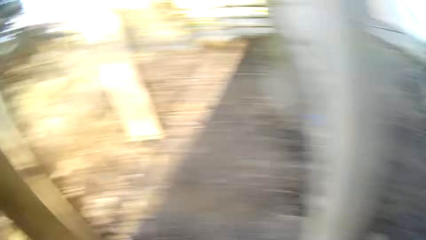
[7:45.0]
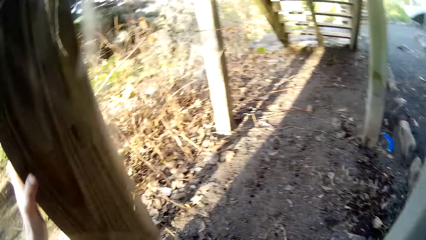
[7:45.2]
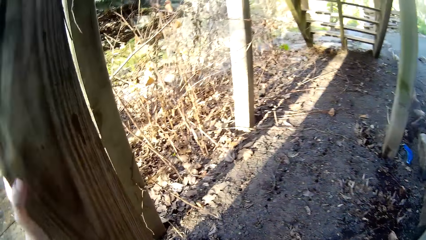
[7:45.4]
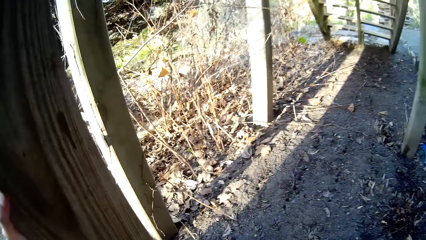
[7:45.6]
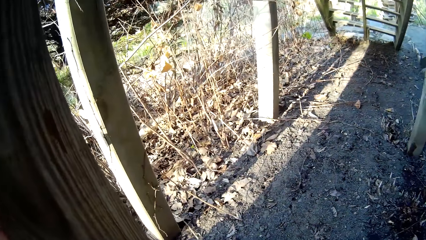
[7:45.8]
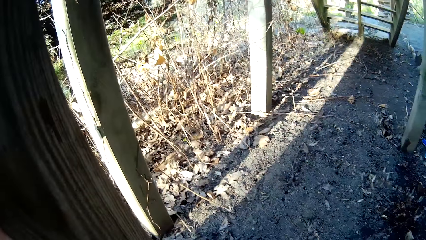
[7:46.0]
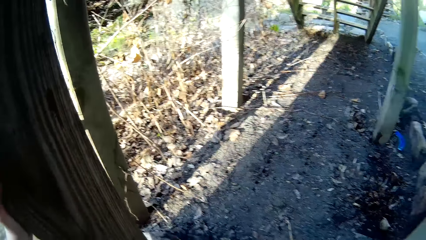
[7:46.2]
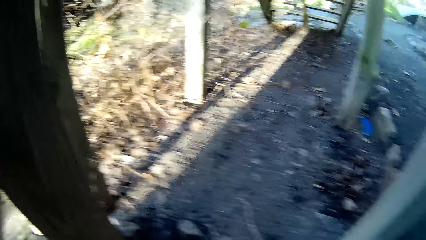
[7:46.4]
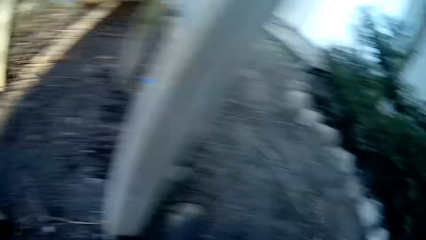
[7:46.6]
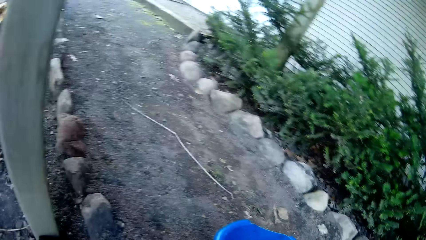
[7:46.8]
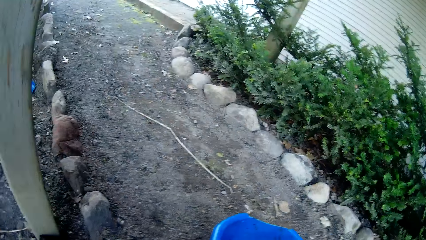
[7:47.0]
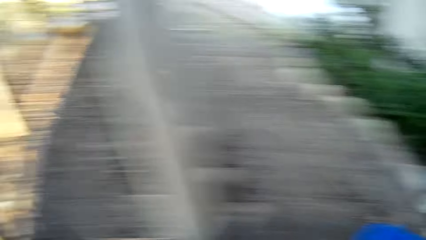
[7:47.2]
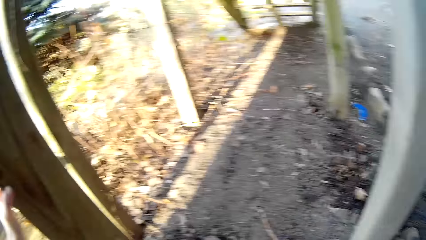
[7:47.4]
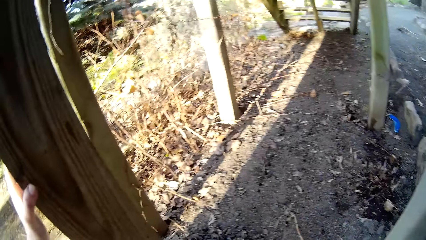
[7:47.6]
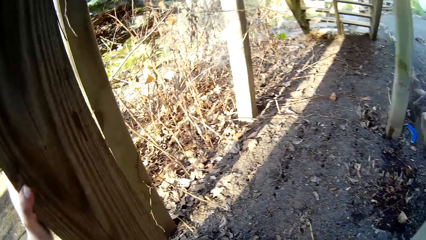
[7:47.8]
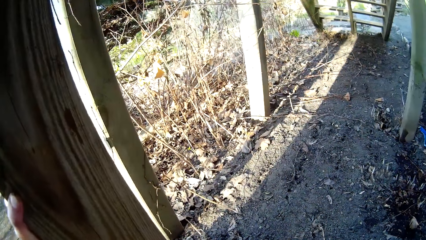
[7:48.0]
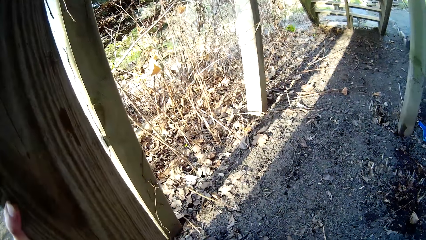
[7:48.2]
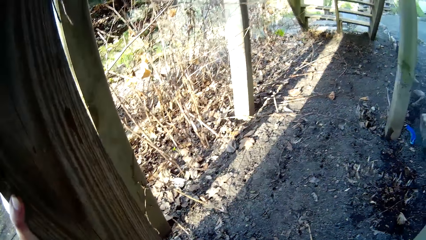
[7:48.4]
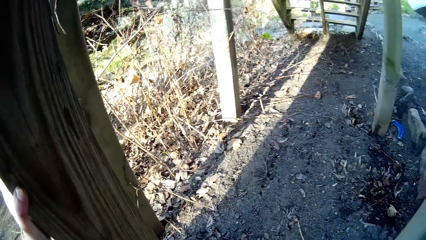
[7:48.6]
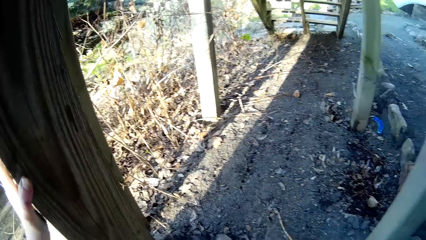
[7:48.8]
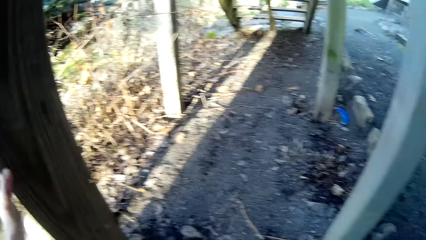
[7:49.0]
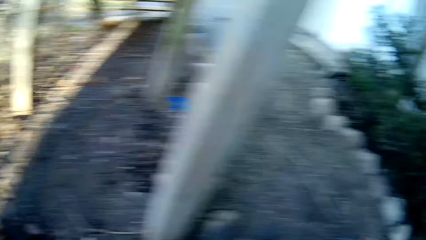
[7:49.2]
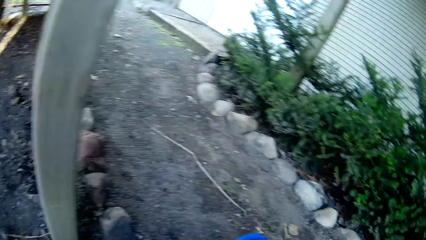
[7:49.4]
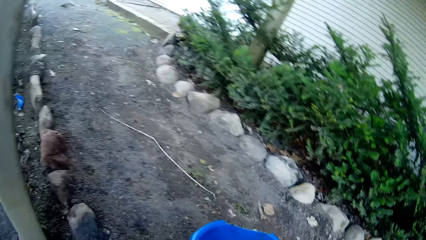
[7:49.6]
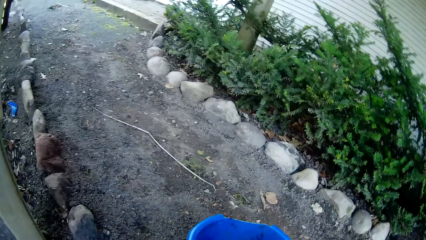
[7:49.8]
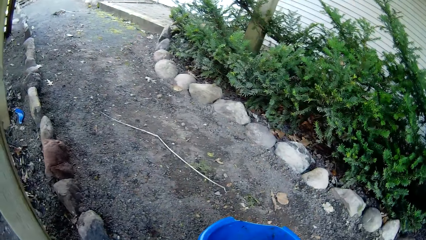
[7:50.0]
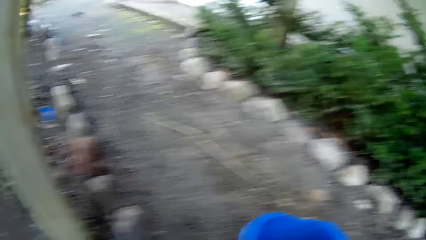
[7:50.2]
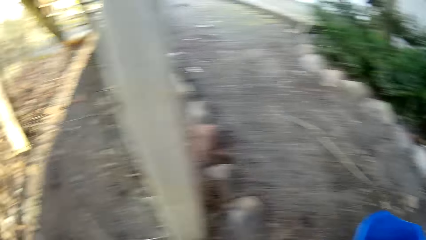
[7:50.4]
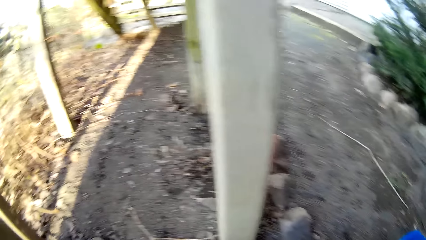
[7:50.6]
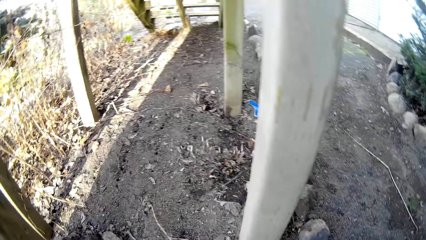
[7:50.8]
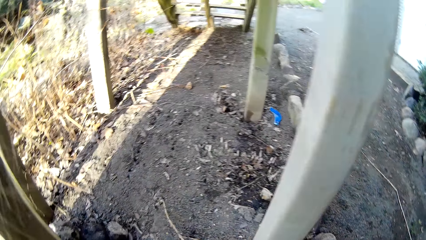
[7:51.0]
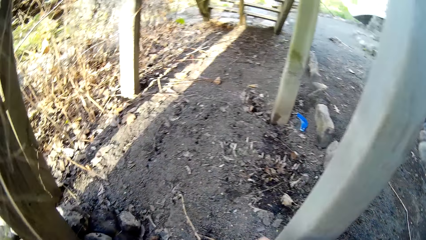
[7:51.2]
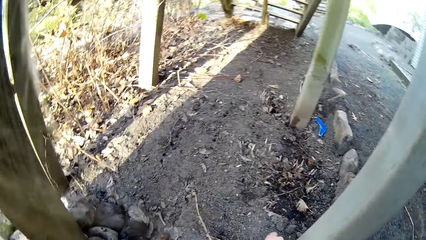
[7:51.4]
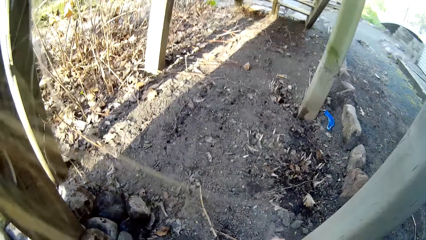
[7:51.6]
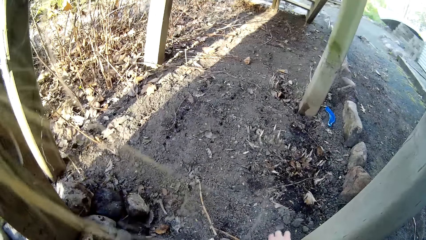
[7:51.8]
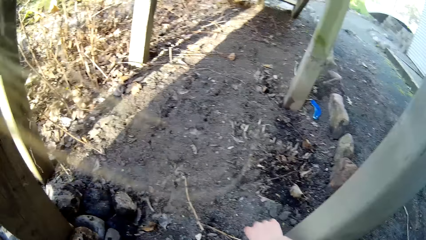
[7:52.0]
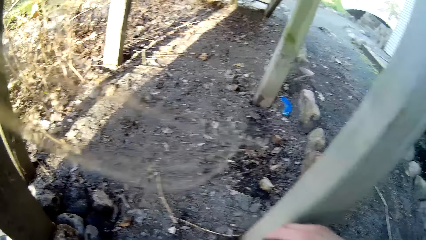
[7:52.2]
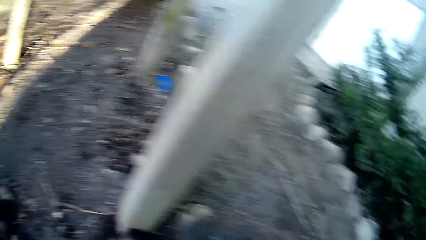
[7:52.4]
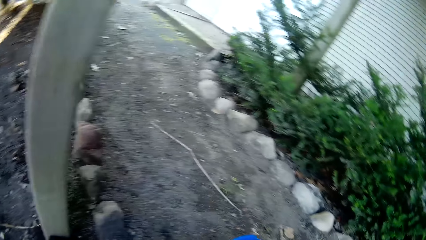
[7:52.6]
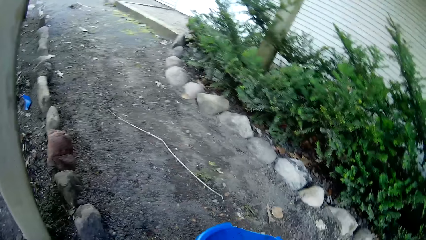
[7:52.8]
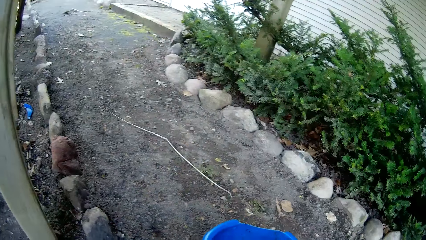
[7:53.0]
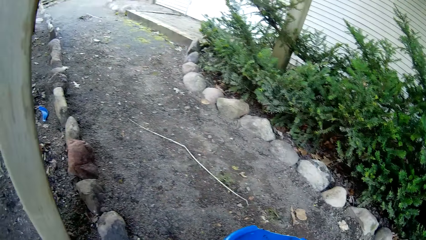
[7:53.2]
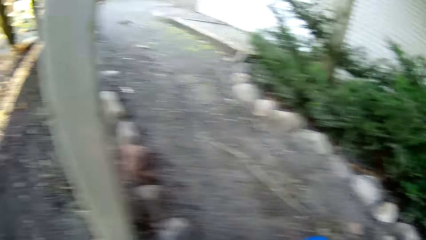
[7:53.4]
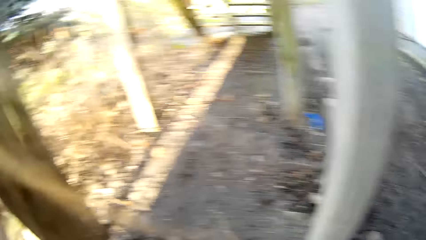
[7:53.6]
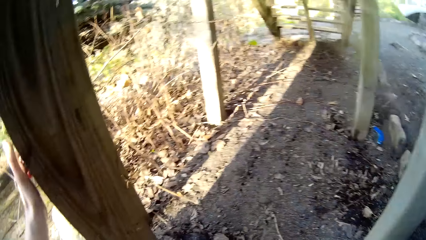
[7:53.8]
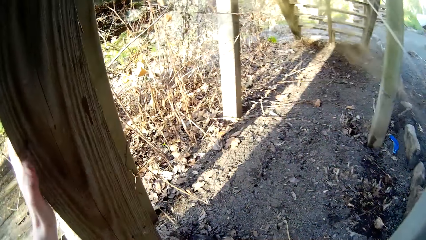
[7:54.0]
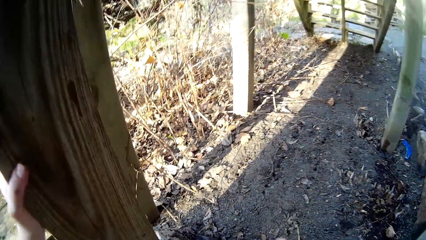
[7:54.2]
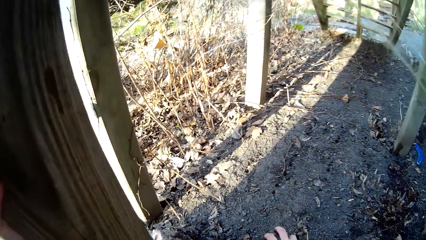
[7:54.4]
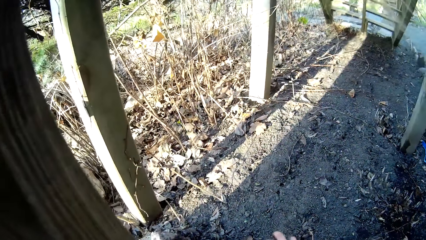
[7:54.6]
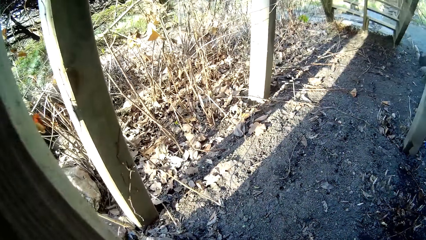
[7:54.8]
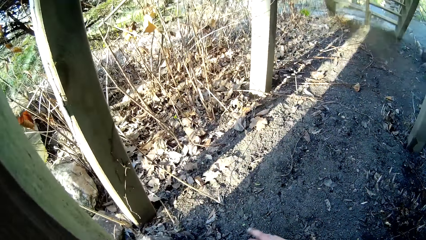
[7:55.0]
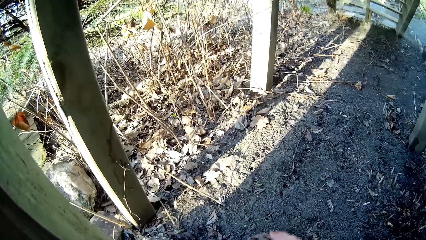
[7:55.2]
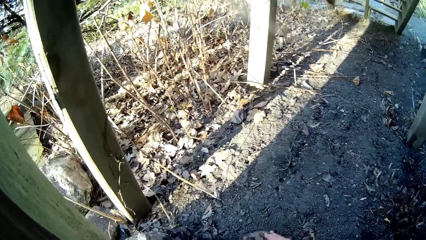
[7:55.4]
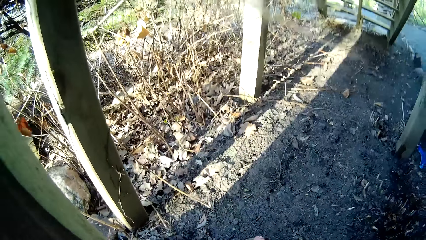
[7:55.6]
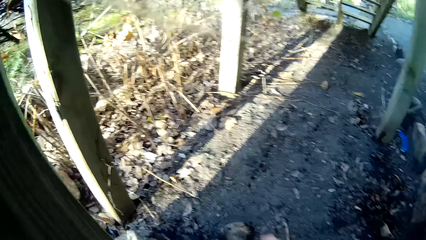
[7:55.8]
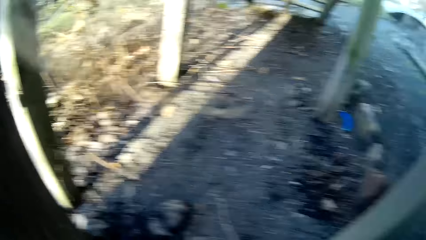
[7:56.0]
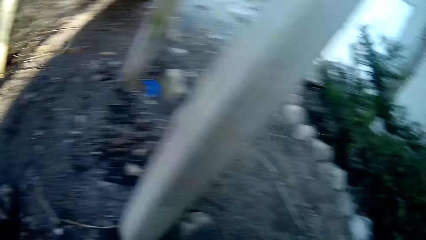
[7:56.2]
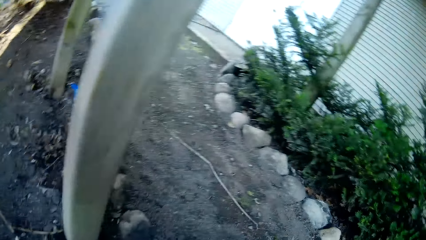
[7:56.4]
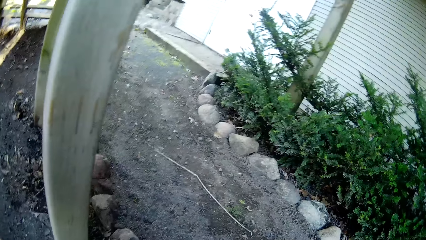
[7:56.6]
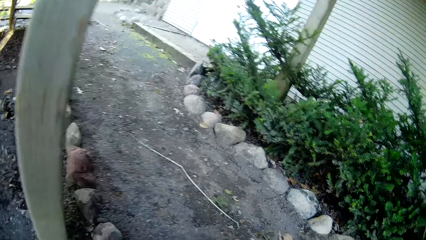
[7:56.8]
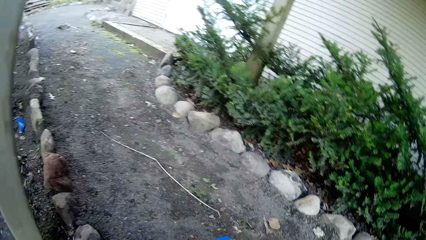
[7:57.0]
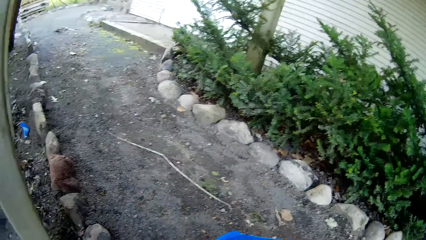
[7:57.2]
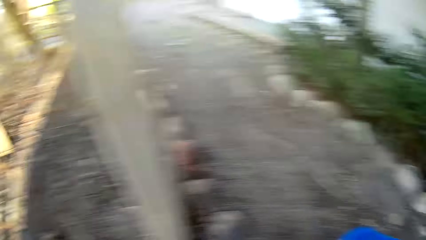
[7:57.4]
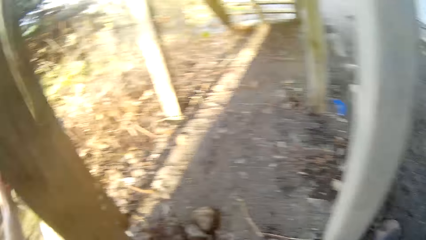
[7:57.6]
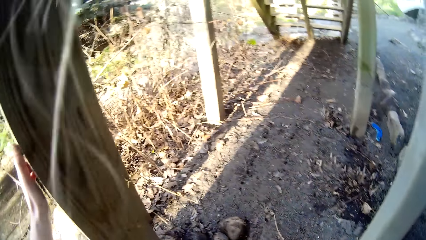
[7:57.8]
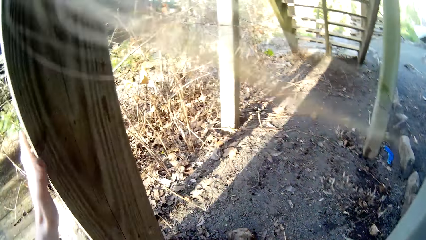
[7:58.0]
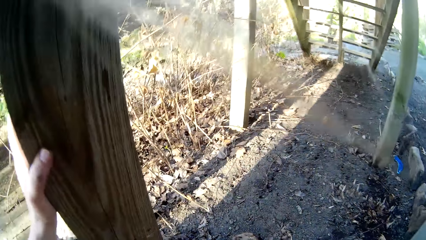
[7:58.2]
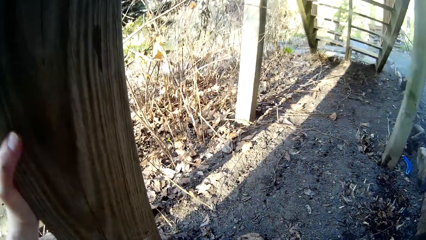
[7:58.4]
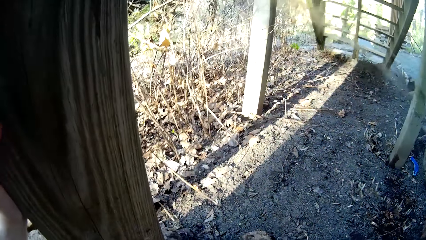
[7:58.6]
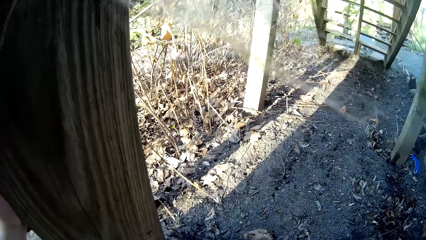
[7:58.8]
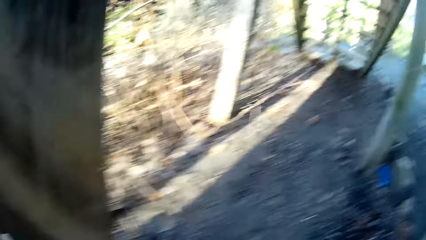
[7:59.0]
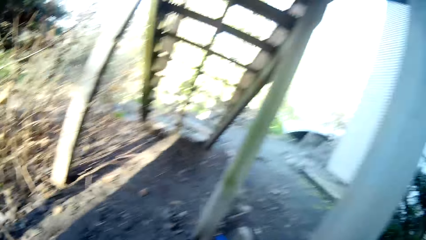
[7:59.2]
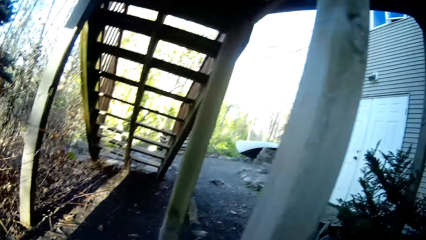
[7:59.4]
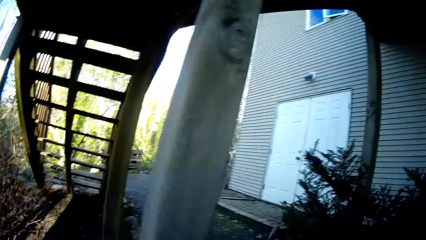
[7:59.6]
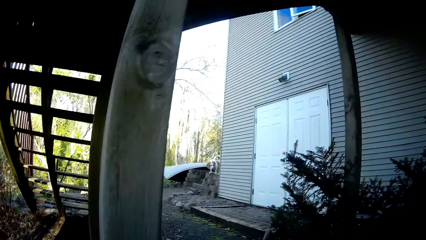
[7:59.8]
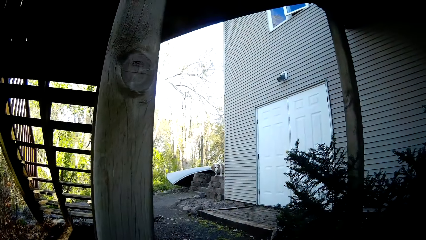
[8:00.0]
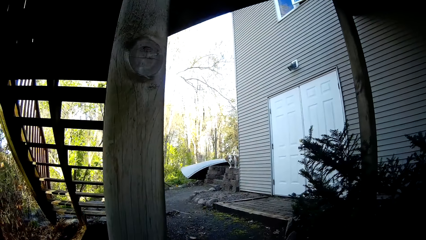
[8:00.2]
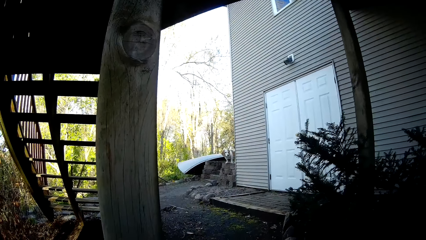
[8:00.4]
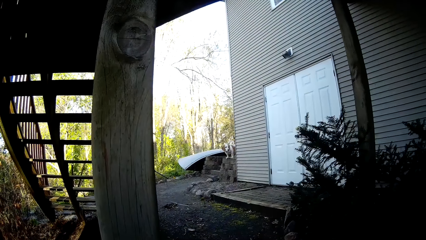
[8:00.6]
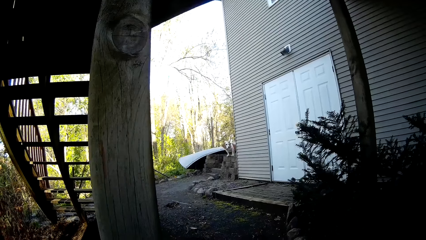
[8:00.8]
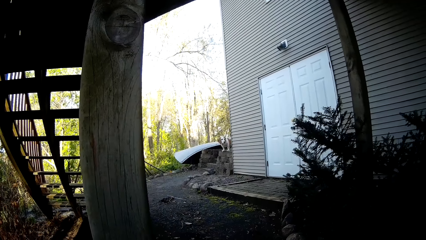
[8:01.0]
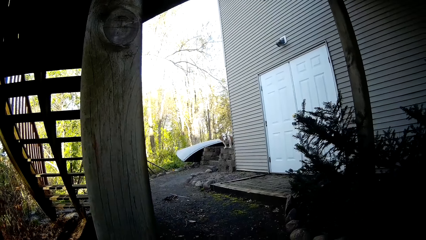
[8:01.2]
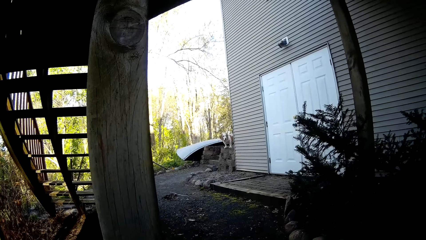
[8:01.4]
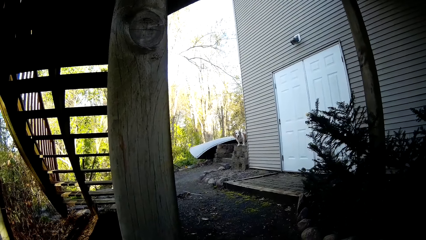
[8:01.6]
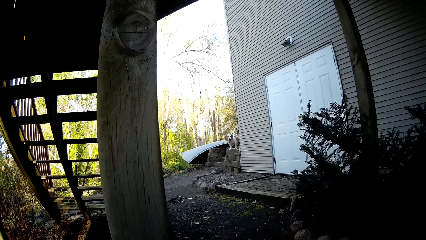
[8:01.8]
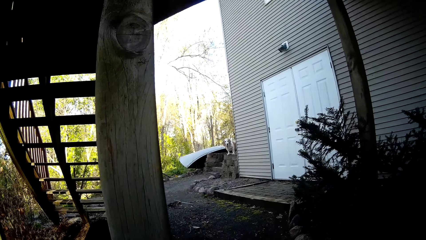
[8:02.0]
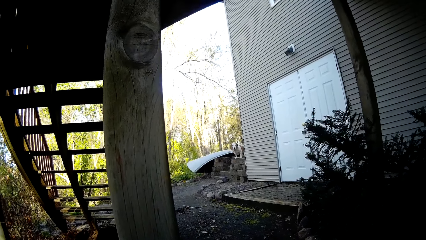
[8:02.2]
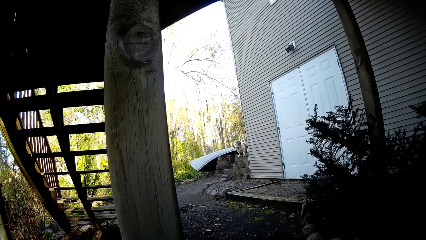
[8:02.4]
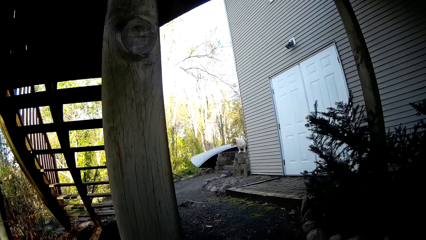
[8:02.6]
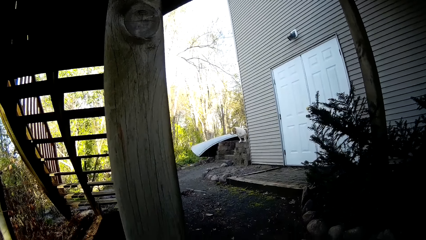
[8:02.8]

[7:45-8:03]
The camera wearer puts a stone on the ground with her right hand. She puts a stone on the ground with her right hand again. She talks to the dog.
